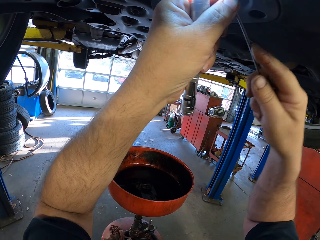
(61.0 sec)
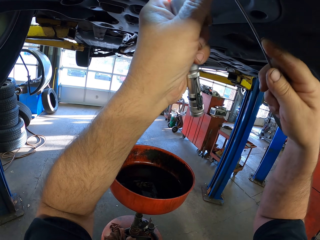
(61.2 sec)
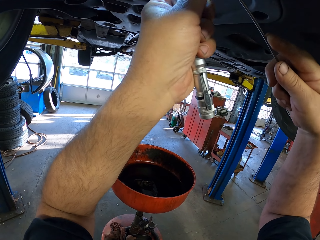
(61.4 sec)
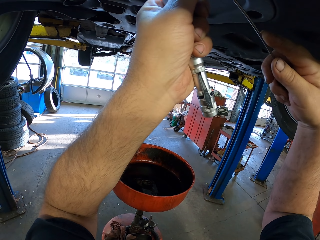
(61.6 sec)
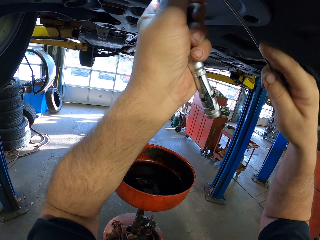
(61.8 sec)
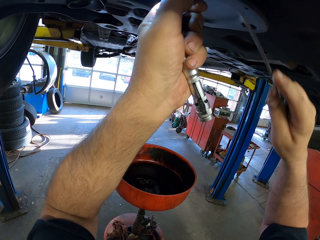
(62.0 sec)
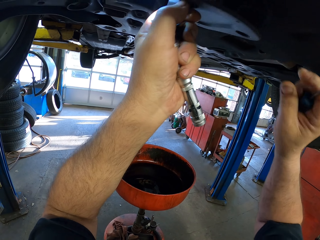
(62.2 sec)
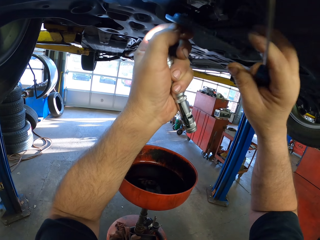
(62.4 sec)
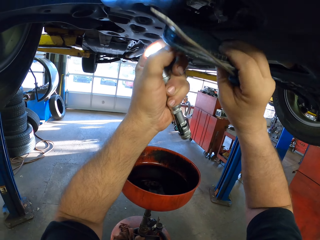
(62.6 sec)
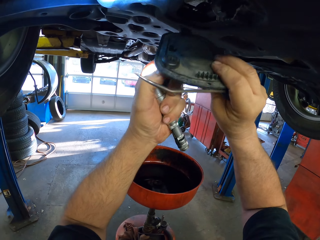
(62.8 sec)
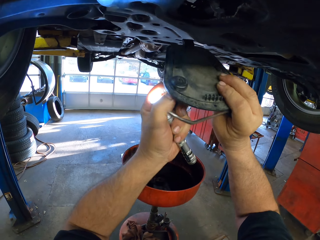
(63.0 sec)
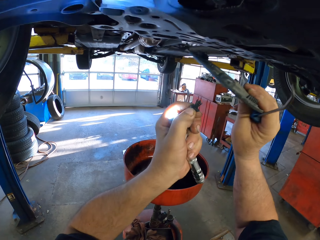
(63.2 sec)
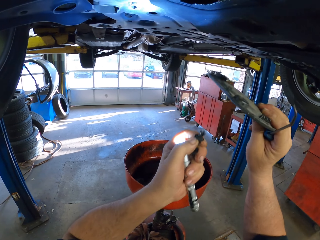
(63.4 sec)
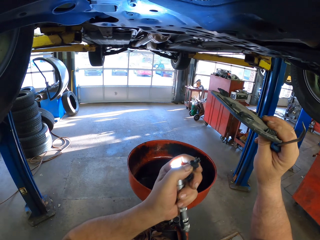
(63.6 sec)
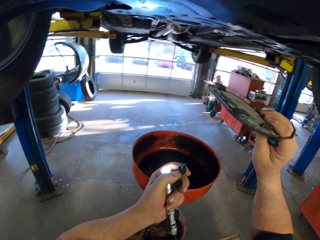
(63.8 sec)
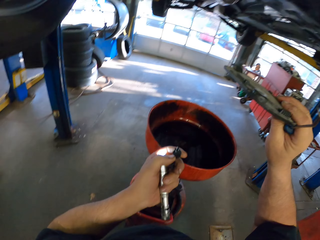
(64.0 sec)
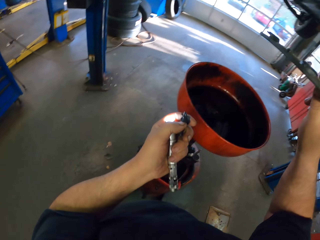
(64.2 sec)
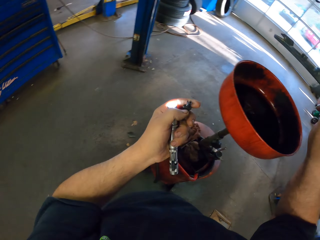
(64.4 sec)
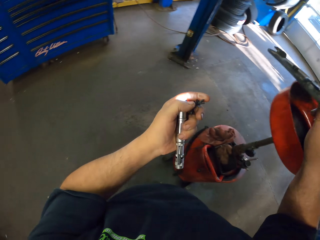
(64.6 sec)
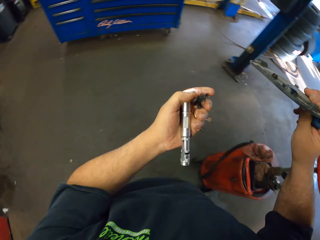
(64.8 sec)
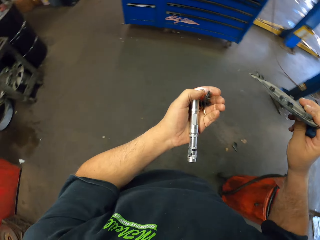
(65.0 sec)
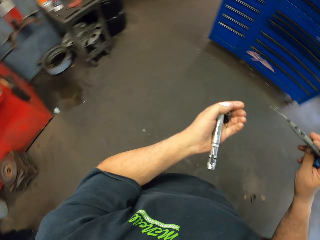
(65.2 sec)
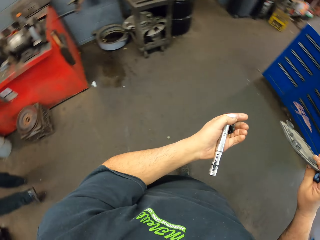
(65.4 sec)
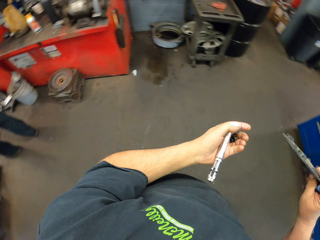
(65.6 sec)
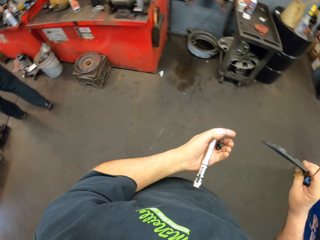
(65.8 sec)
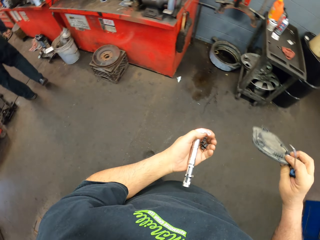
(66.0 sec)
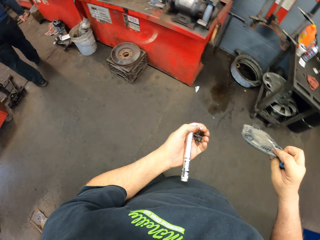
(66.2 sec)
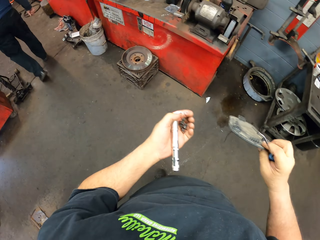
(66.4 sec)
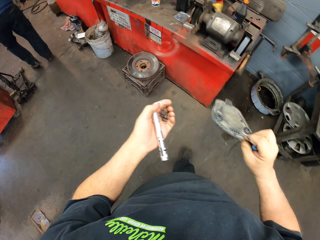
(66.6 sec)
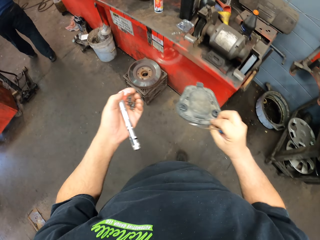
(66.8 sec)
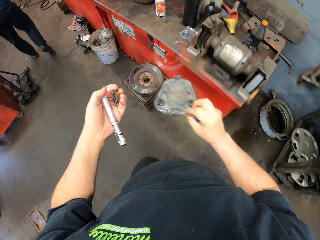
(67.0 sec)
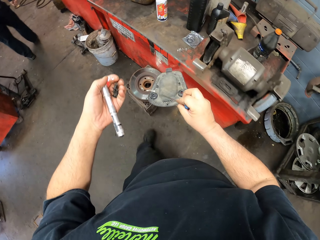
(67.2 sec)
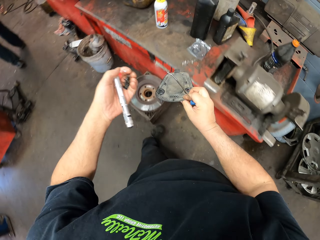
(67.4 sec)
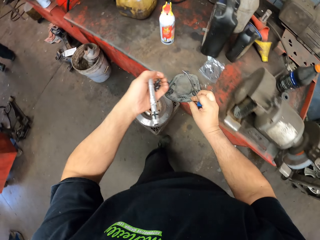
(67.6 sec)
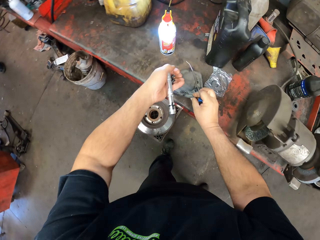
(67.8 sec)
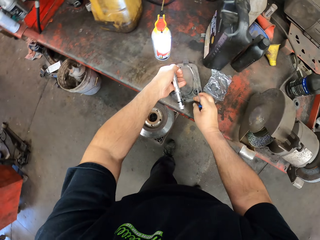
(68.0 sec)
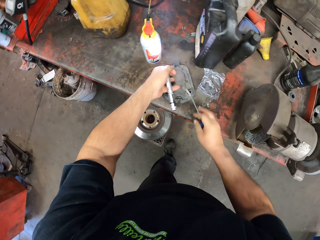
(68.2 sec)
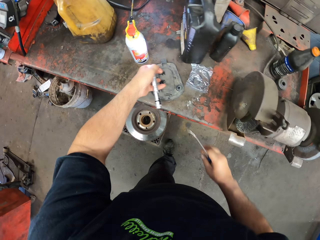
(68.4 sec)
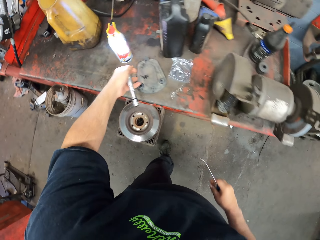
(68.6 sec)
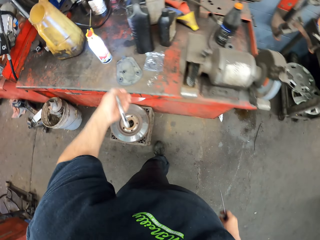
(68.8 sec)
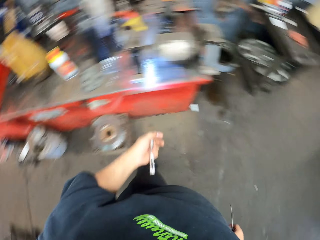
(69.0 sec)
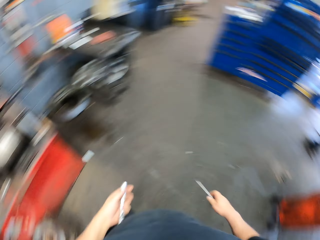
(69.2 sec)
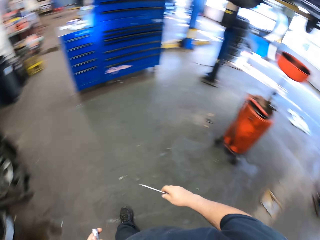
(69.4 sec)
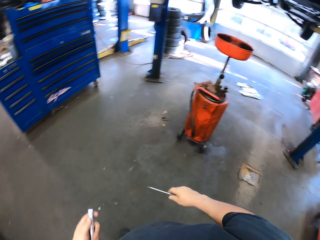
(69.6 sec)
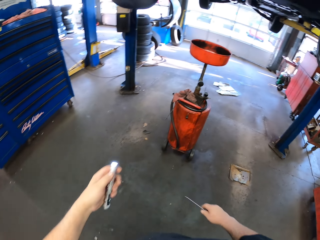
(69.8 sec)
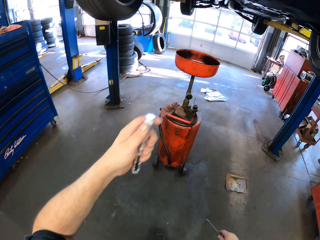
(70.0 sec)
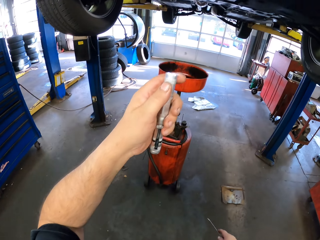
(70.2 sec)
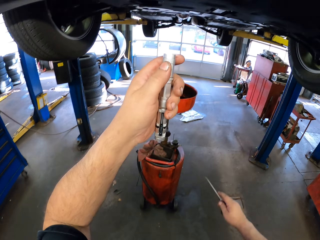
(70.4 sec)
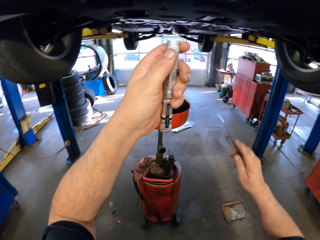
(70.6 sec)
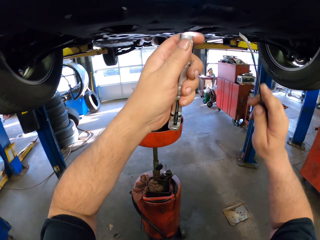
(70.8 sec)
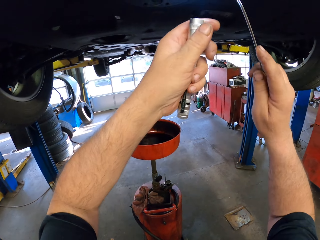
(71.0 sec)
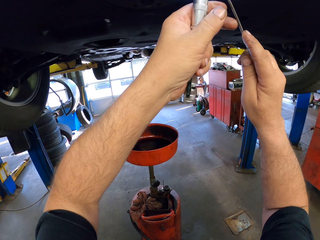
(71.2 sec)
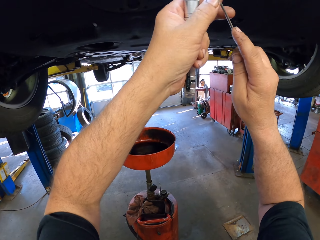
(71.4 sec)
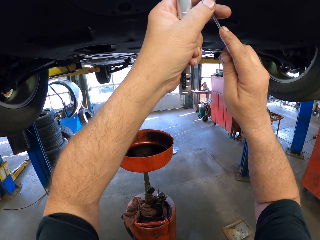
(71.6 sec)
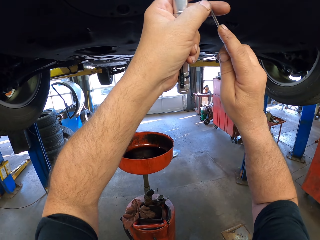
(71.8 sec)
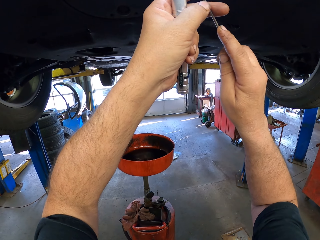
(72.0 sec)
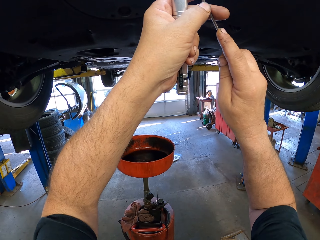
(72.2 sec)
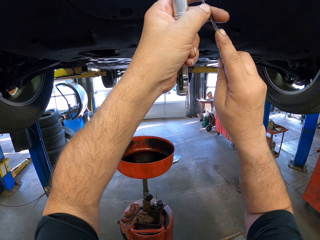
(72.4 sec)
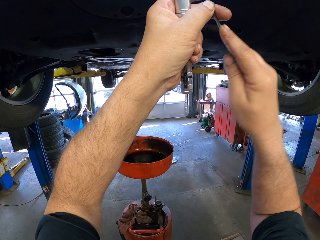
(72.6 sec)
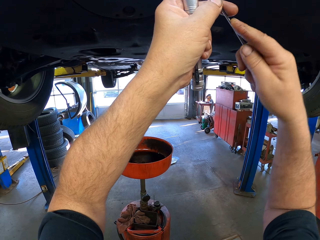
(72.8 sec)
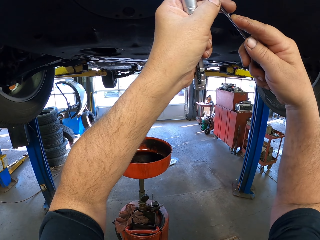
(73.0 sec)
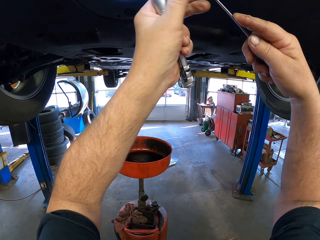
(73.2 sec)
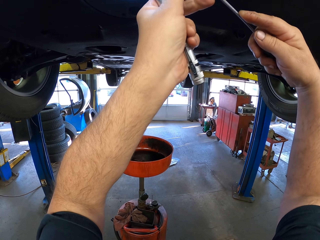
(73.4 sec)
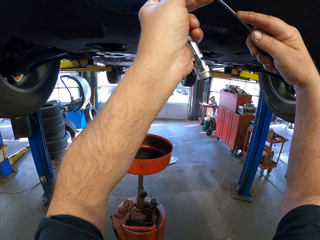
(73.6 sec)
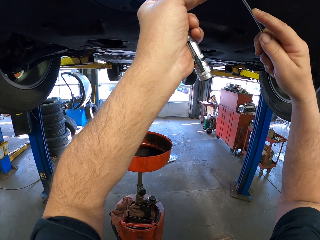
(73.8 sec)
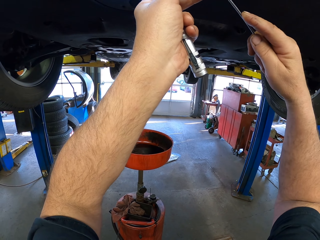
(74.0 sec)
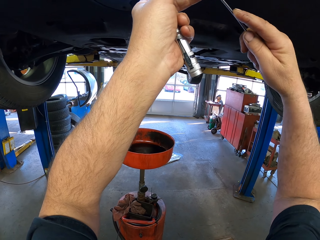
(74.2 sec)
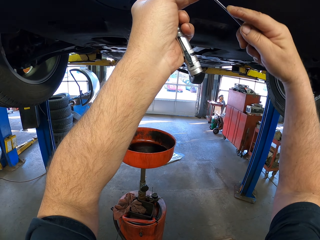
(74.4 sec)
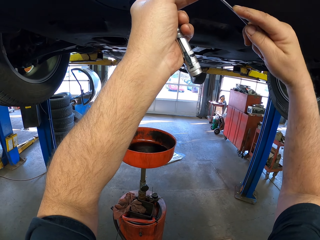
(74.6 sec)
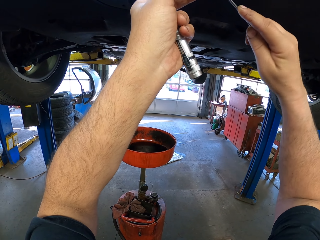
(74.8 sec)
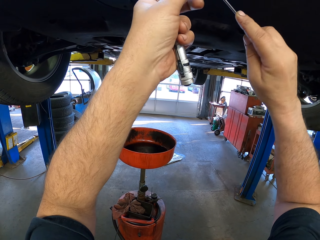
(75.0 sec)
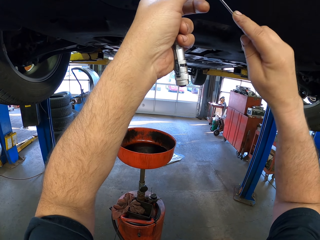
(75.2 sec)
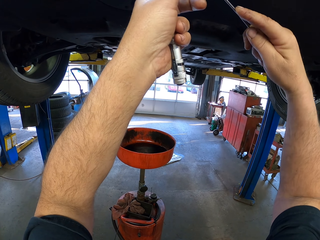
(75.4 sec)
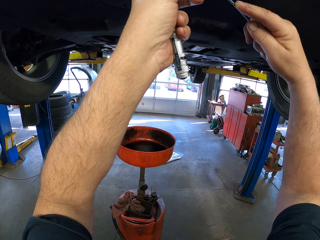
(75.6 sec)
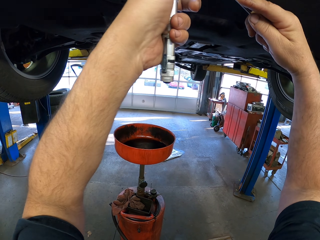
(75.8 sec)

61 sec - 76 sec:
The camera wearer pulls a bolt with a screwdriver. They remove a lid from under the vehicle. They open the lid. They walk around the garage. They put the lid on the tool tray. They drop bolts on the lid. They walk around the garage. They remove screws under the vehicle using the screwdriver. They pull a lid with the screwdriver.

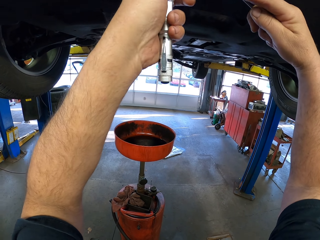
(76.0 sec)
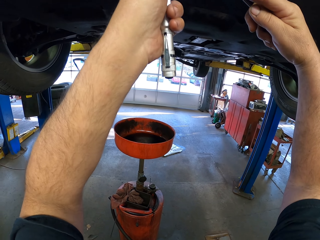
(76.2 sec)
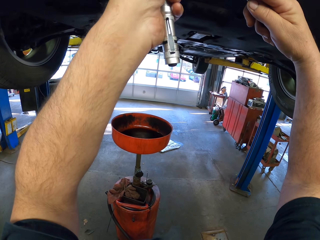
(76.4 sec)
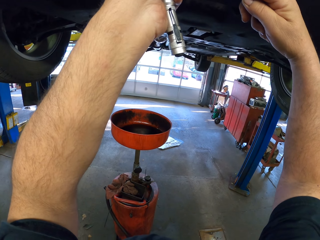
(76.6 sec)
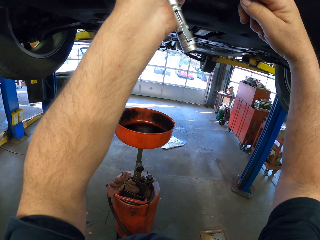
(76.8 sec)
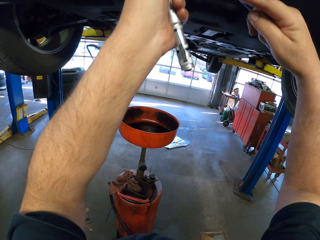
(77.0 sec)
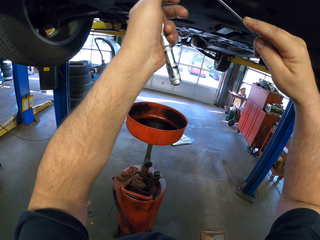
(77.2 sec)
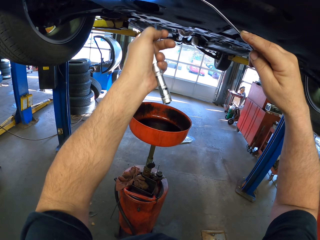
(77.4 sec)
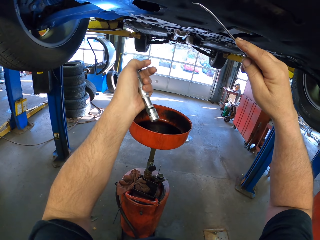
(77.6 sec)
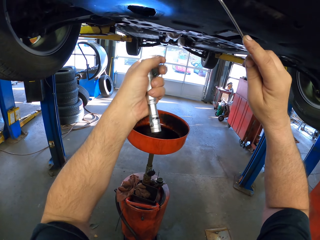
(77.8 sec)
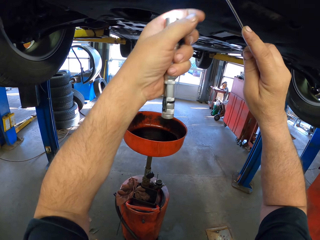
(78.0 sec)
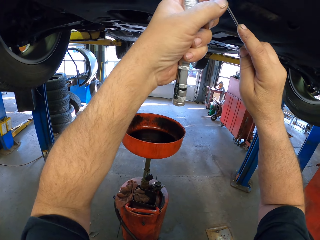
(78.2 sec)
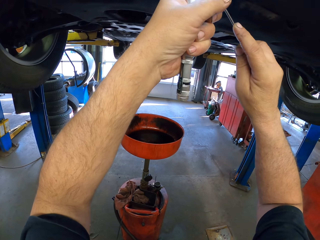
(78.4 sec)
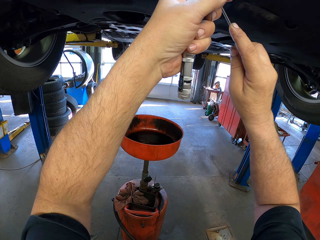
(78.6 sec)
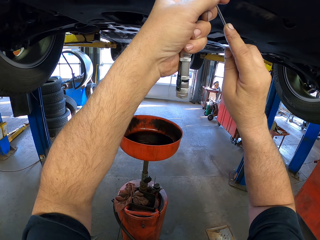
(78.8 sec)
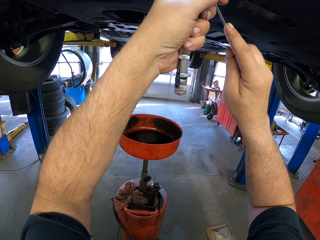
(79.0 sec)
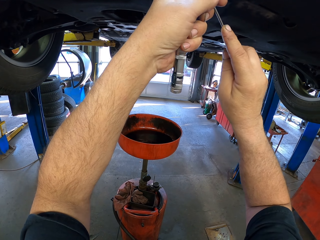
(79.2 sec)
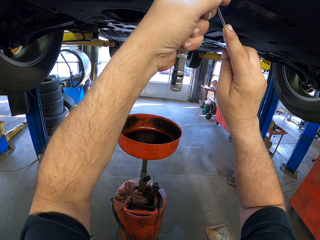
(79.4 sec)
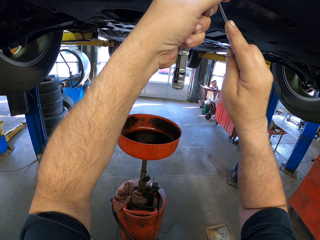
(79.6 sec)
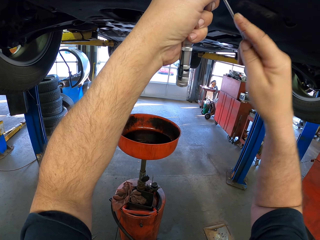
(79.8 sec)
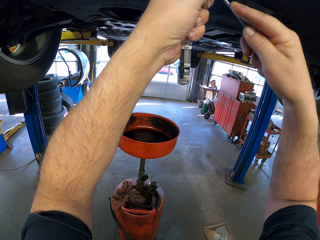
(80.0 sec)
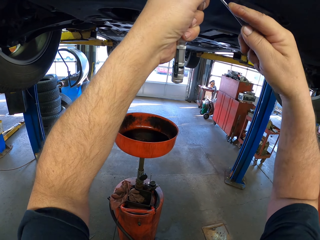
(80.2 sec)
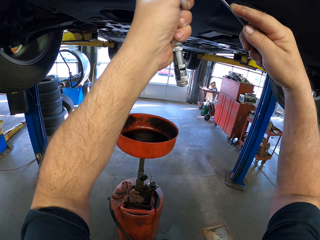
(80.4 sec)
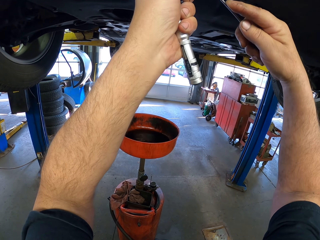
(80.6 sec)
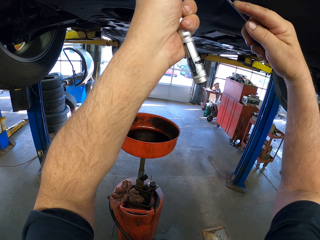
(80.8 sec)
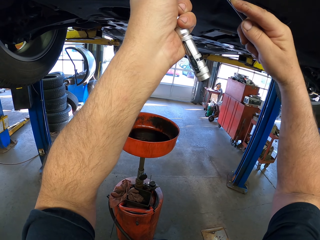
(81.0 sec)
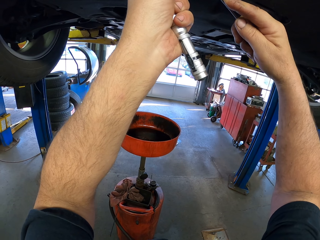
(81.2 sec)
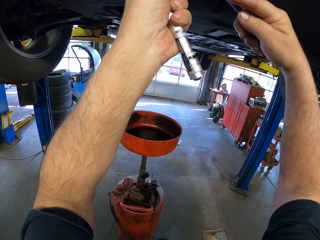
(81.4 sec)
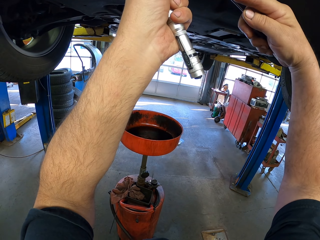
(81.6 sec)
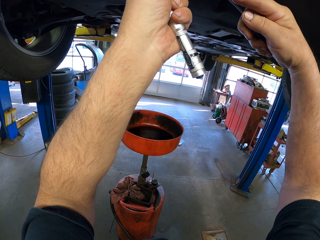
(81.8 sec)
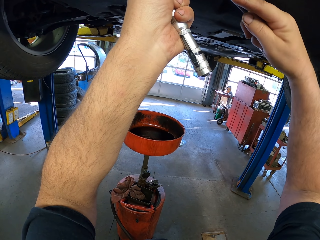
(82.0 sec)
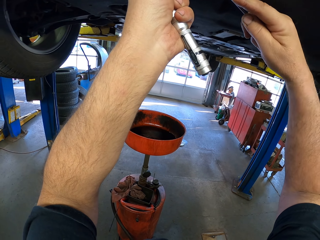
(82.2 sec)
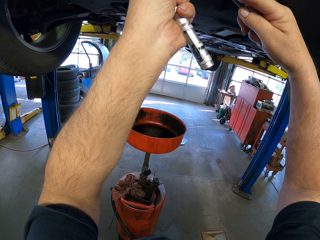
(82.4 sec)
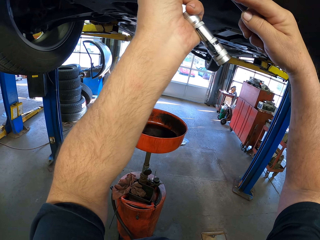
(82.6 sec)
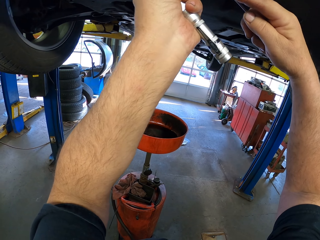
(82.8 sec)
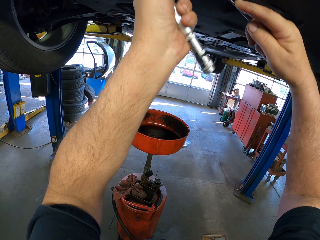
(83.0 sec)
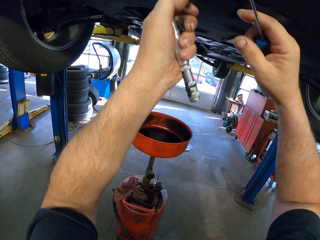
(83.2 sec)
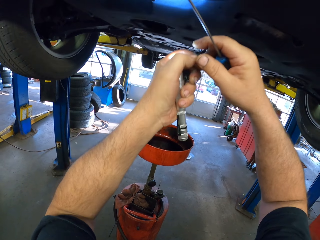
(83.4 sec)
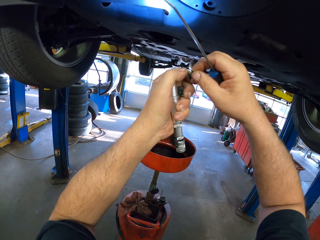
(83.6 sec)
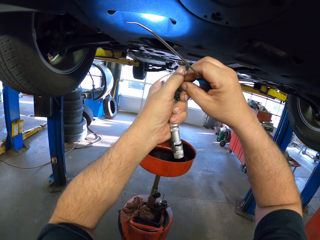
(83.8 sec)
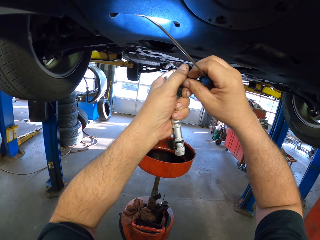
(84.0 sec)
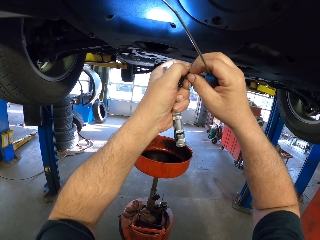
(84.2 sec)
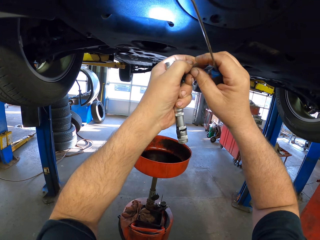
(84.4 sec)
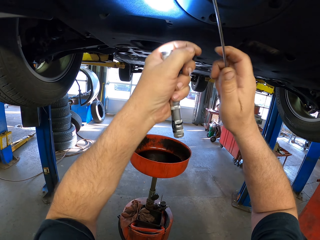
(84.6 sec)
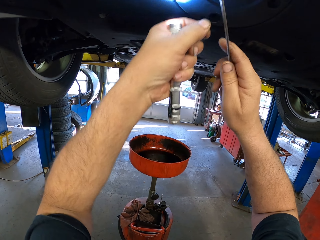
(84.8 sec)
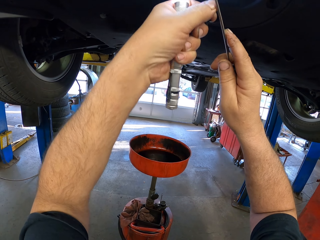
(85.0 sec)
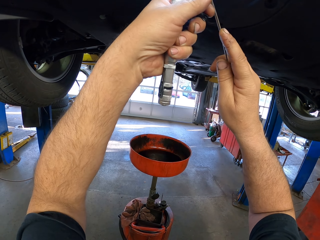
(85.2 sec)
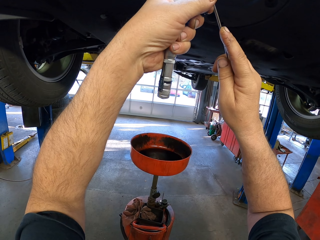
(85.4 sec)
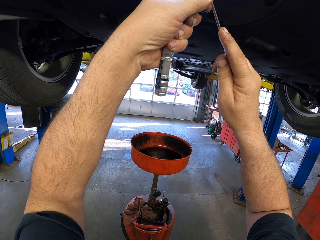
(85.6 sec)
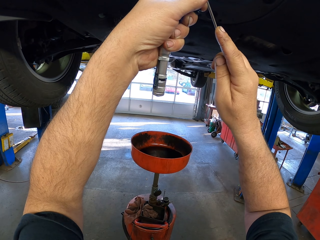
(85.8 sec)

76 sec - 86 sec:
The camera wearer pulls a lid with a screwdriver. They hold a bolt.
